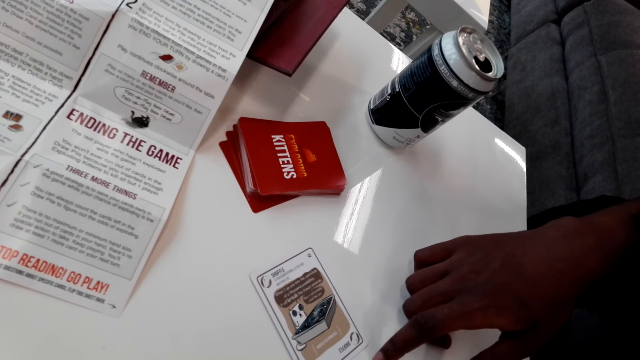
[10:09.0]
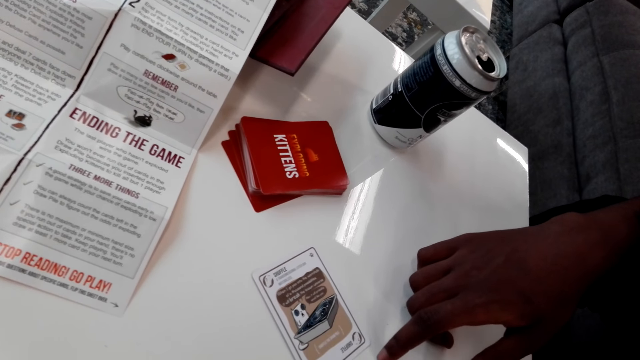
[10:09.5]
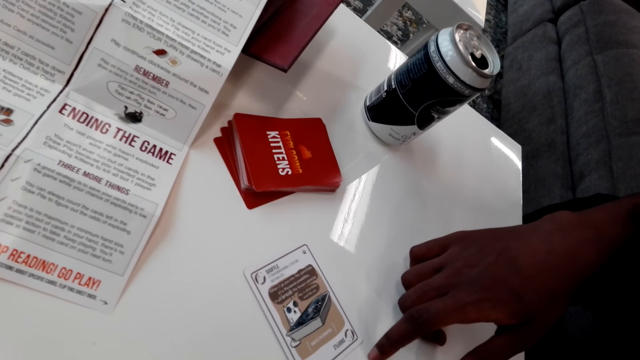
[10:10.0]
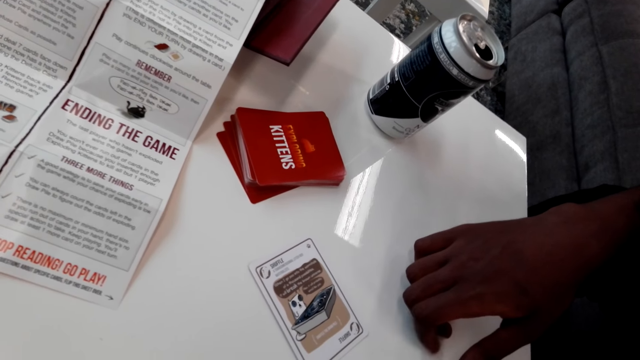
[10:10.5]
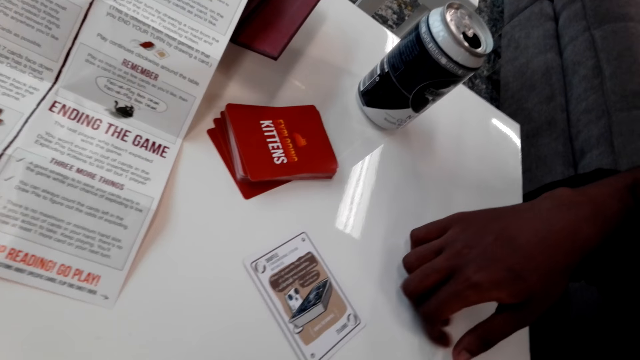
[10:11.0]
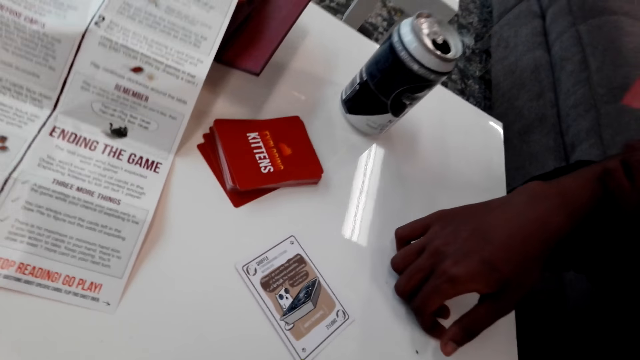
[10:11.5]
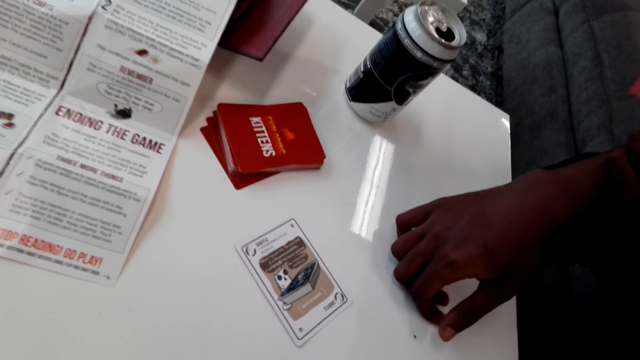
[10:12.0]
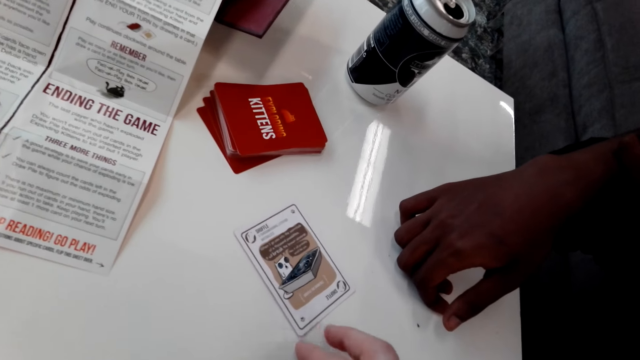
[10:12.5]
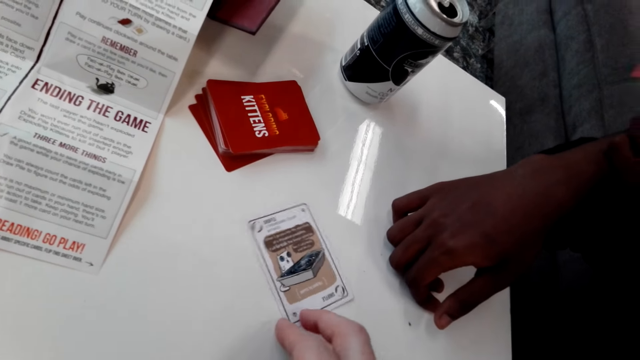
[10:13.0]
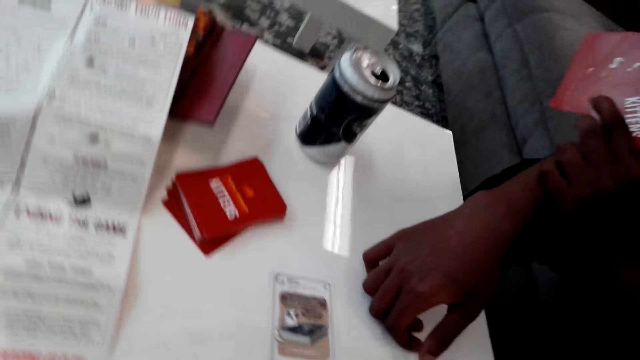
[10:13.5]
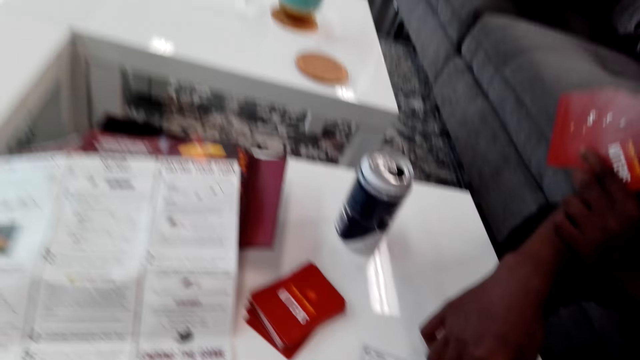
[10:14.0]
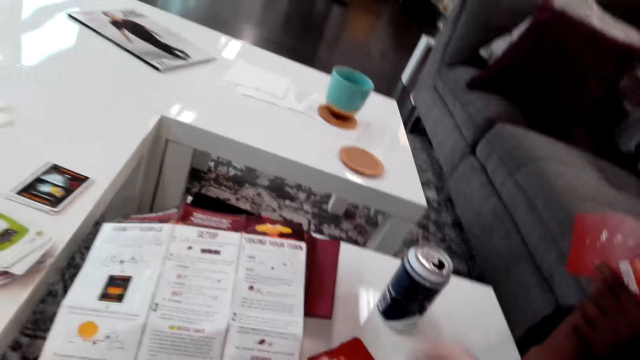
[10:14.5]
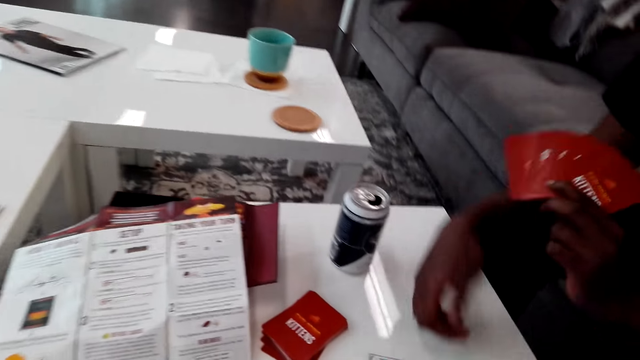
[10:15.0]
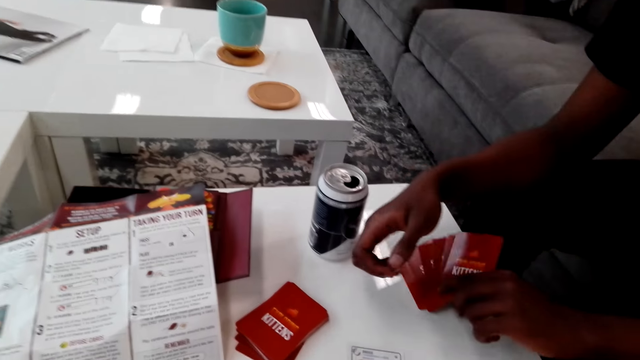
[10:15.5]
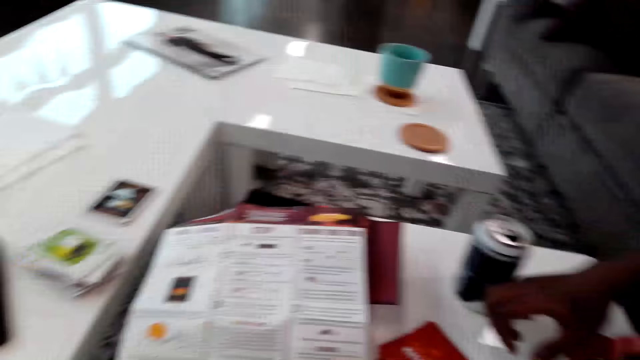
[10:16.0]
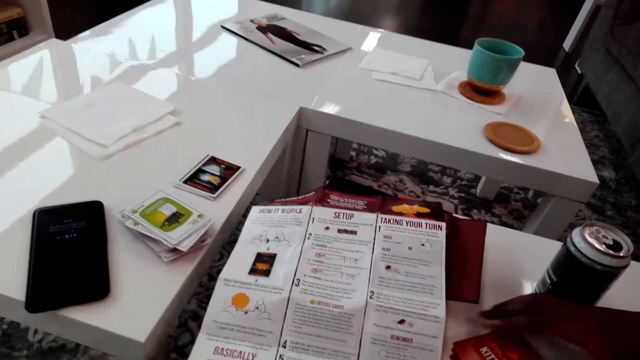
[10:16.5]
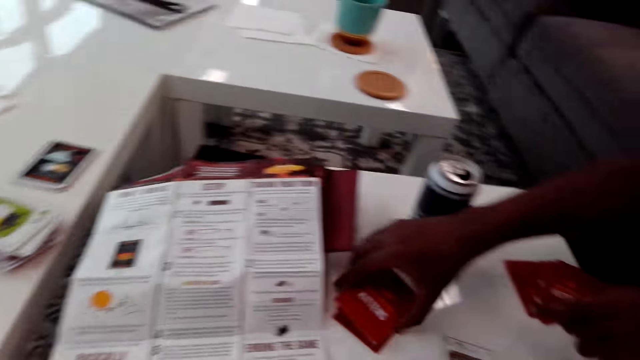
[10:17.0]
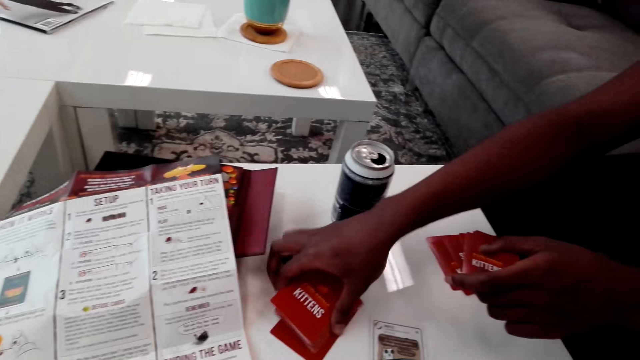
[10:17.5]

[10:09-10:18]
The camera wearer moves the cards. They touch a card.

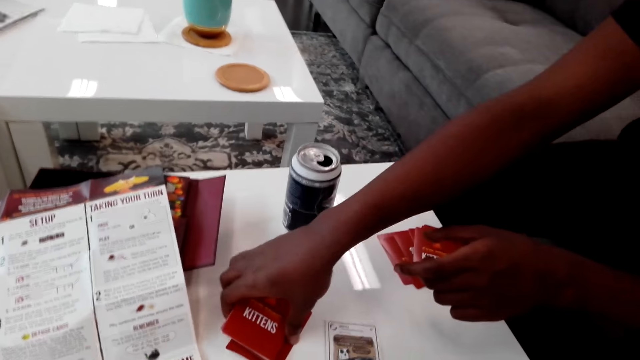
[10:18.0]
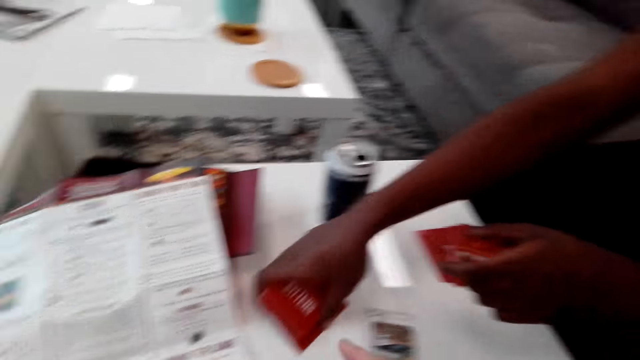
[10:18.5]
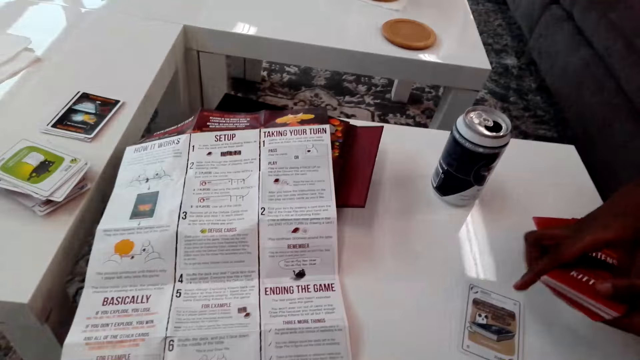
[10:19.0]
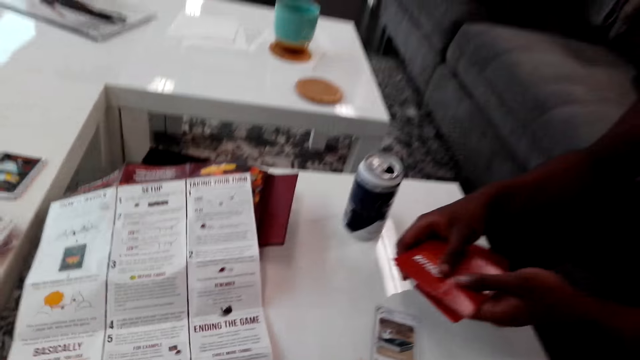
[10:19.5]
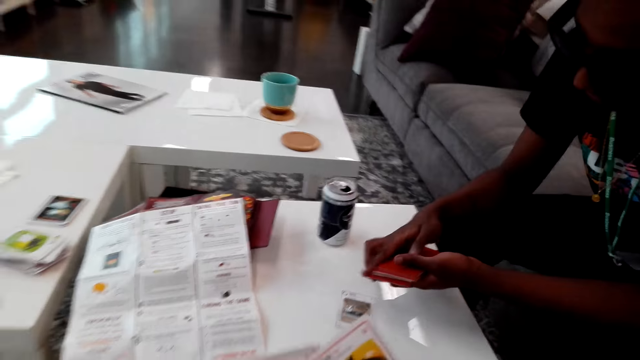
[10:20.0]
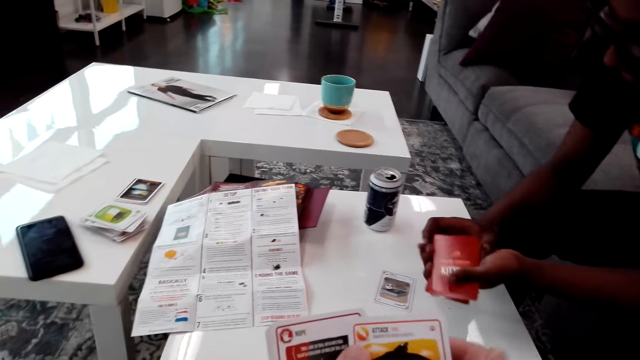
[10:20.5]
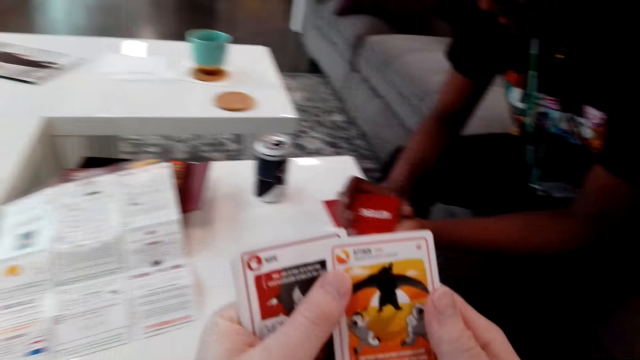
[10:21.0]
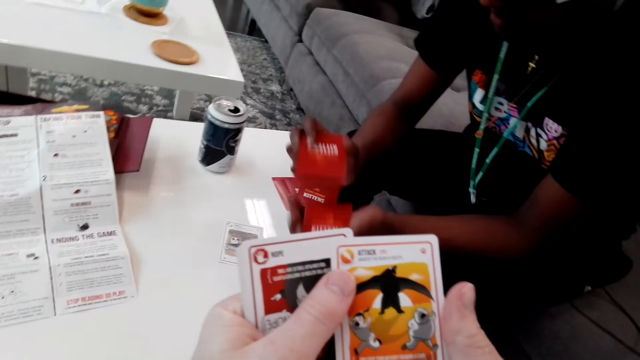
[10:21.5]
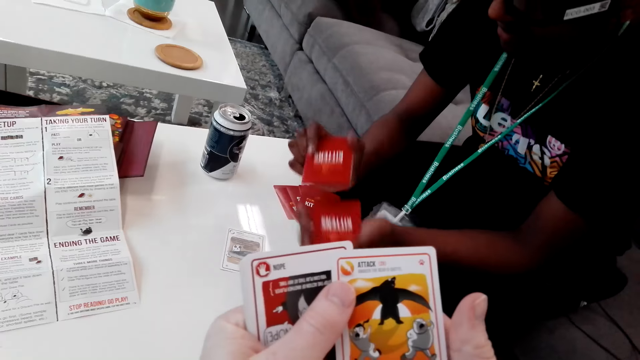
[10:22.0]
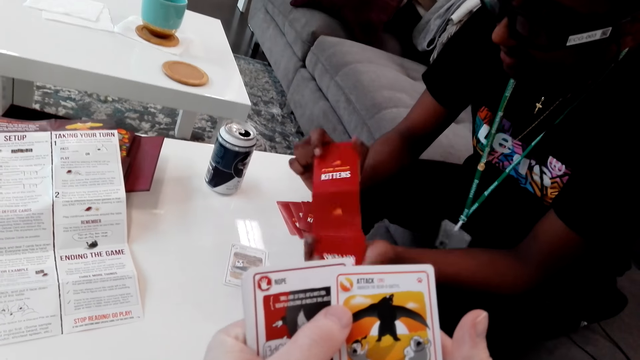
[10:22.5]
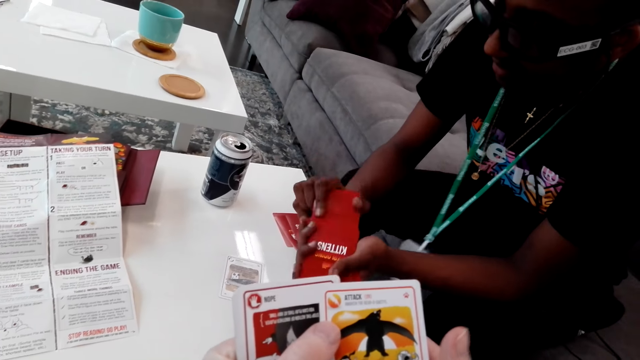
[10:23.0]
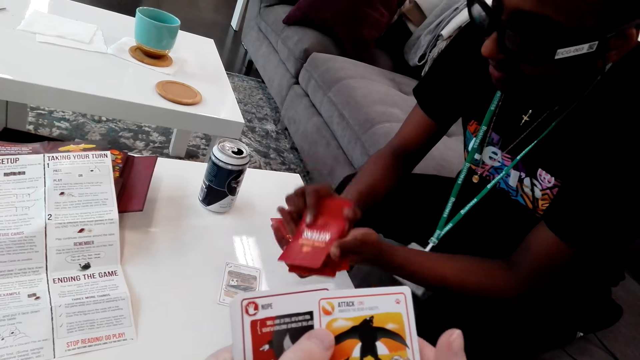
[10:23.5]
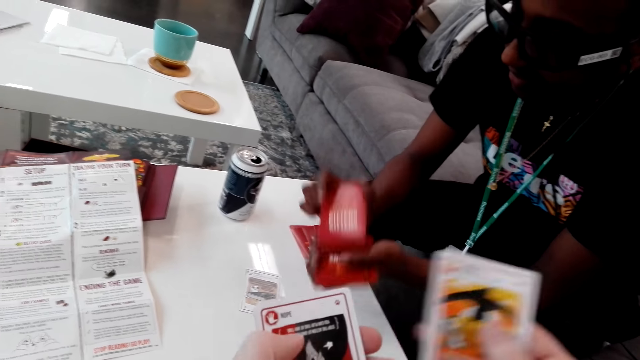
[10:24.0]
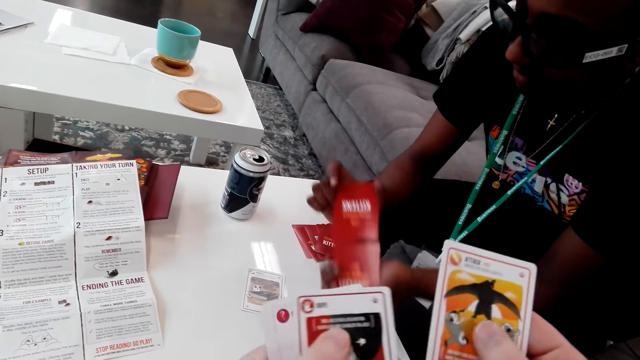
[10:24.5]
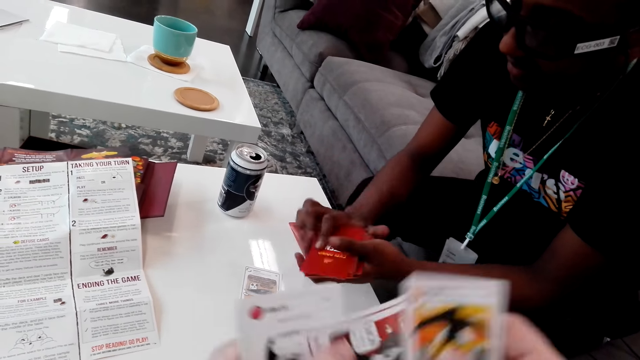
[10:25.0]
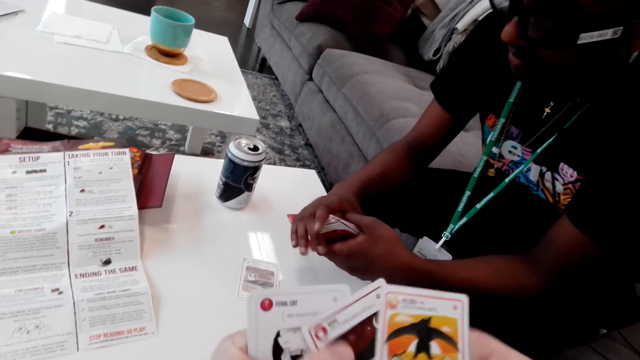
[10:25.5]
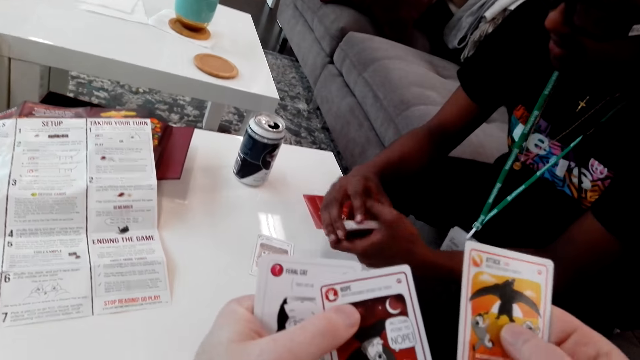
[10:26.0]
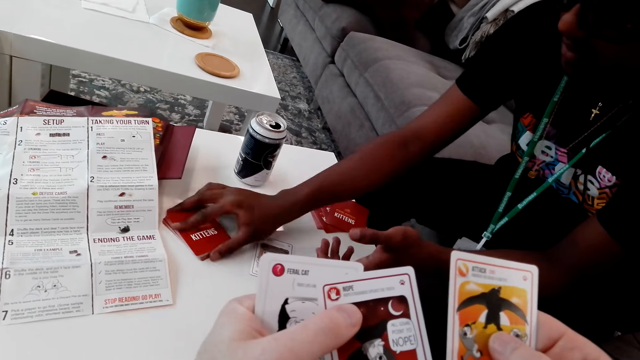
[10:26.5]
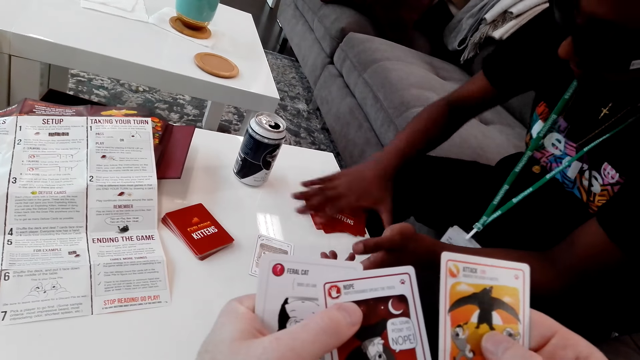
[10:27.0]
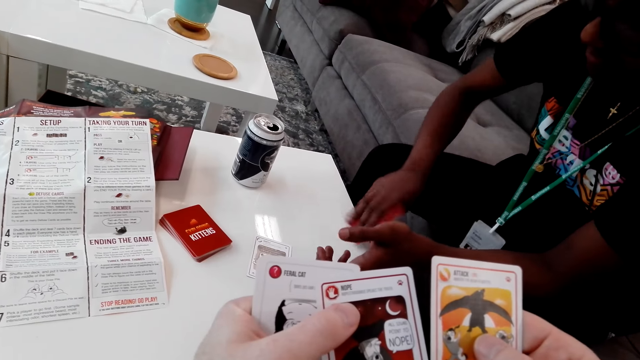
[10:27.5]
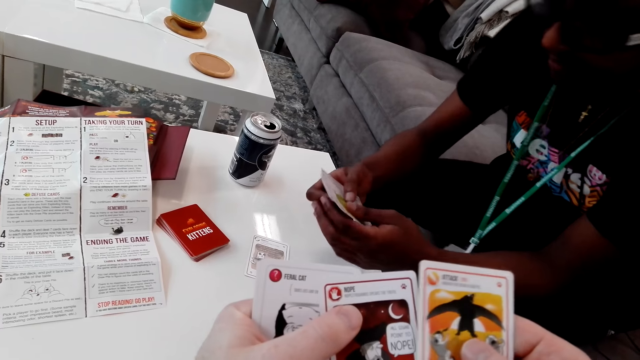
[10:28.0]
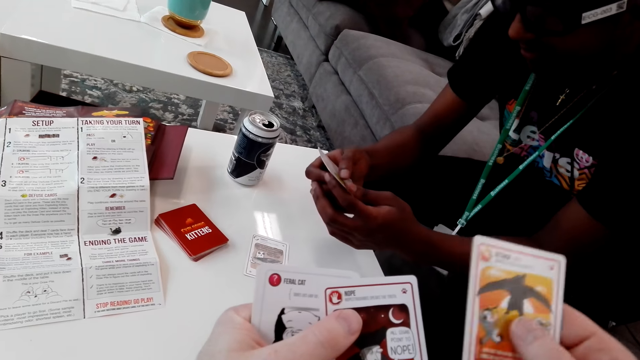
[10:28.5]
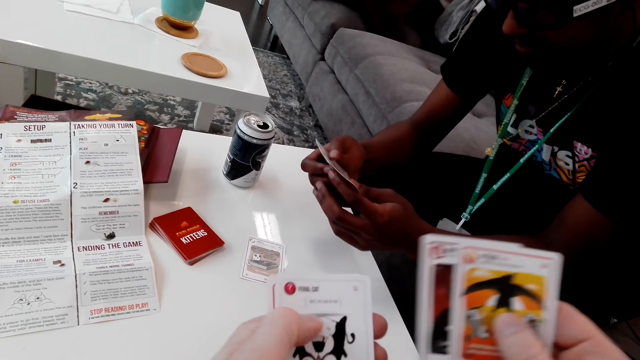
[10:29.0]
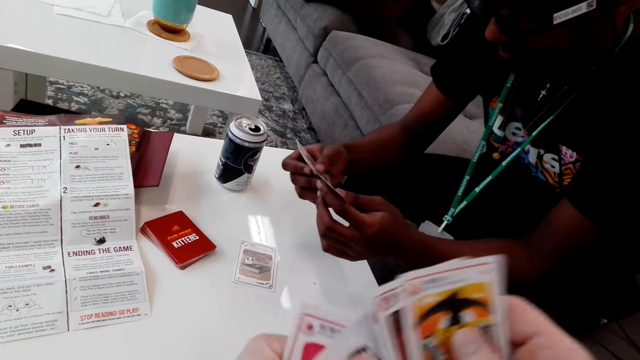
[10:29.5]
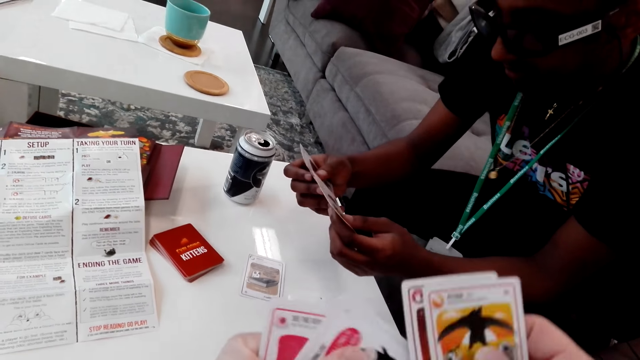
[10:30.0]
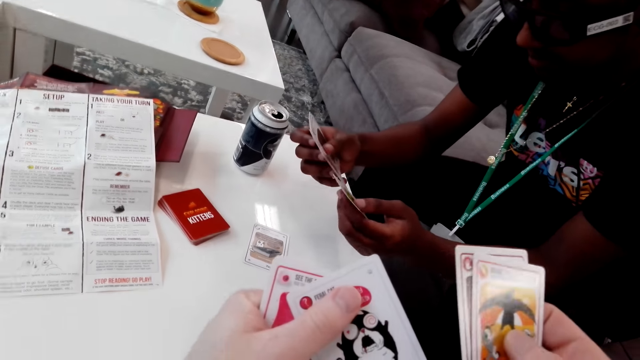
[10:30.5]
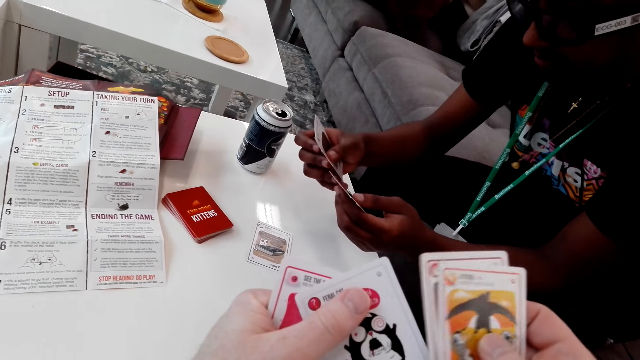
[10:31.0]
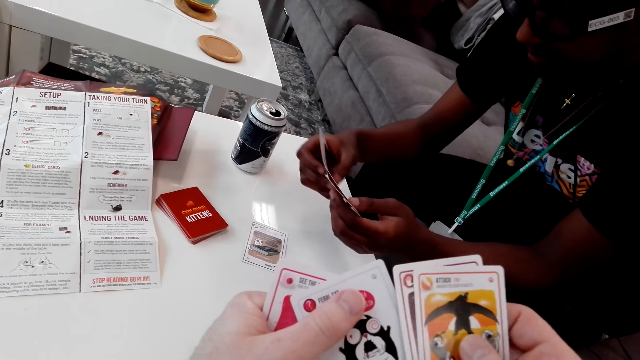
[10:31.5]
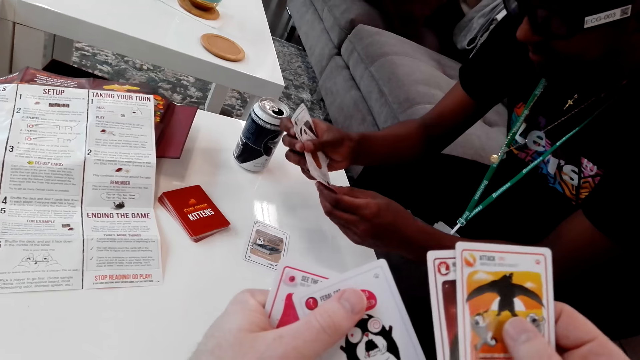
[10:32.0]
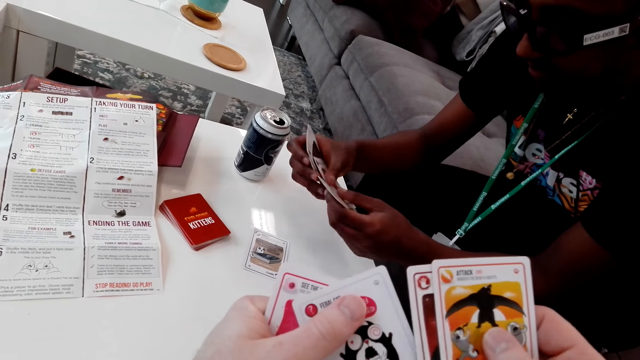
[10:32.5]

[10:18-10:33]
A man picks the cards. The camera wearer holds the cards. The man shuffles the cards. The camera wearer plays cards. They shuffle the cards. The man puts down the cards and picks the cards. The camera wearer picks the cards. They shuffle the cards.
